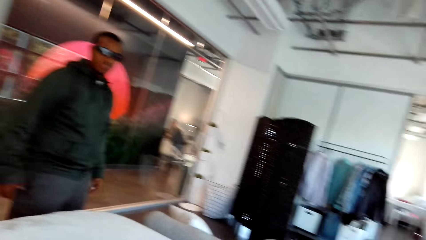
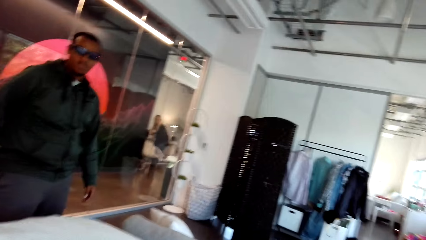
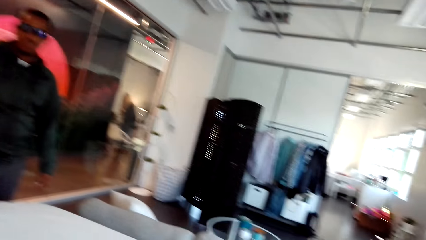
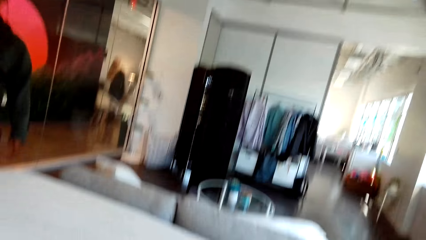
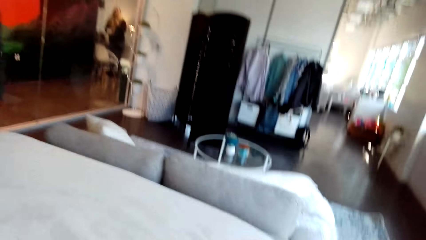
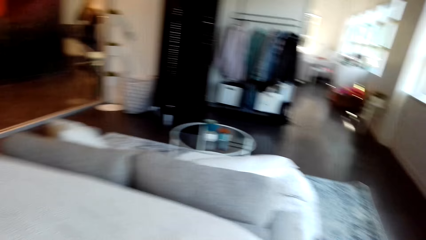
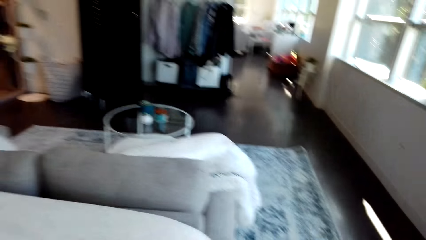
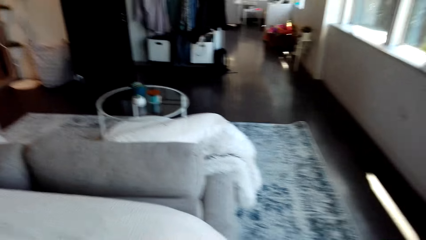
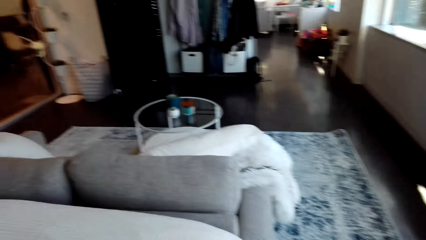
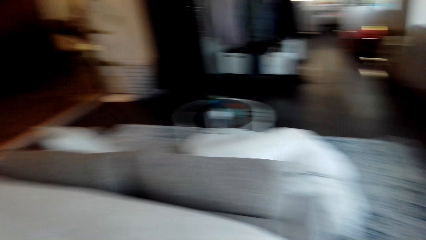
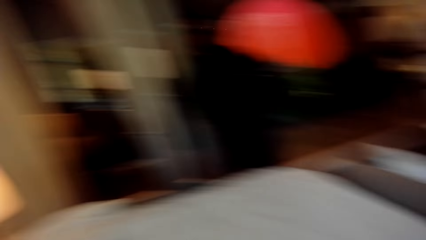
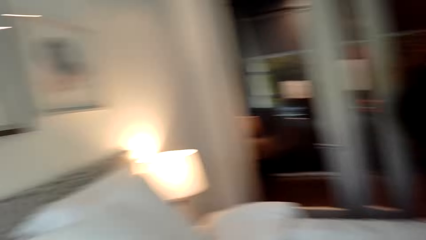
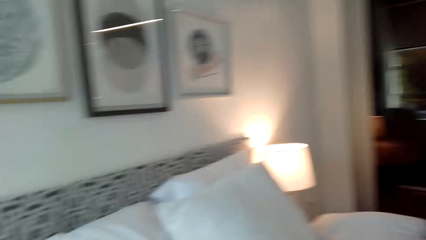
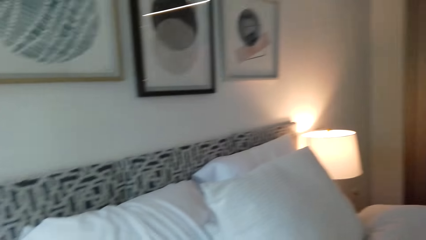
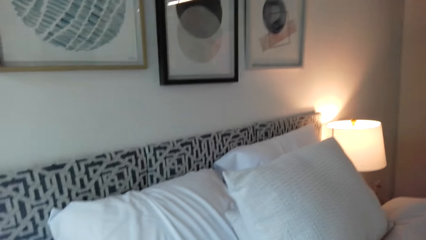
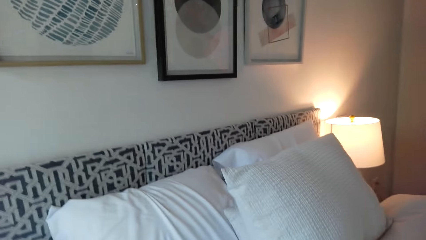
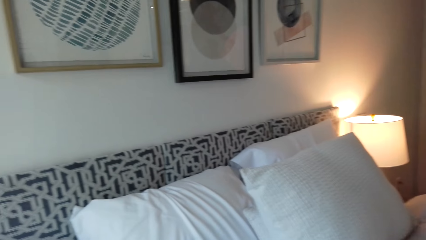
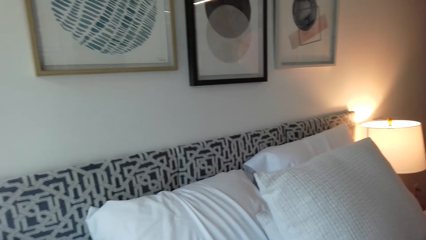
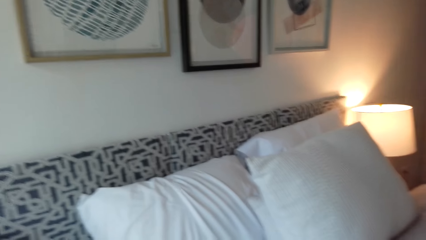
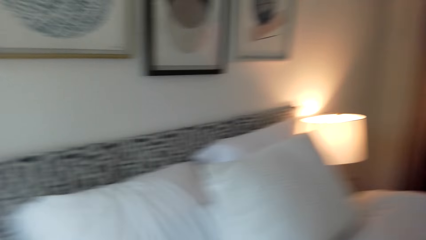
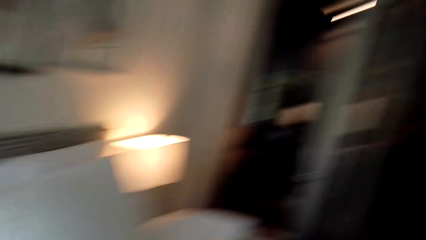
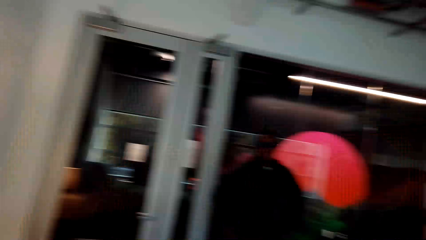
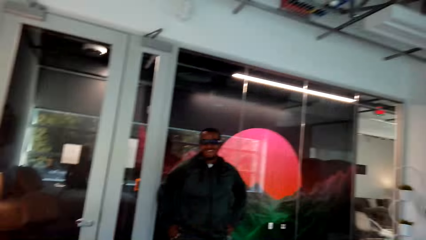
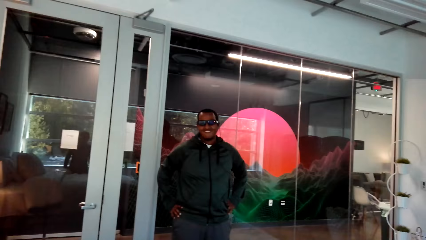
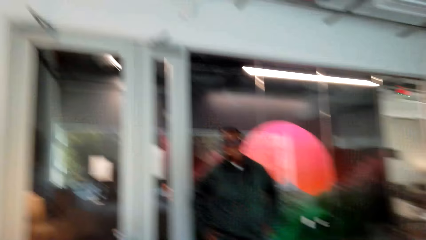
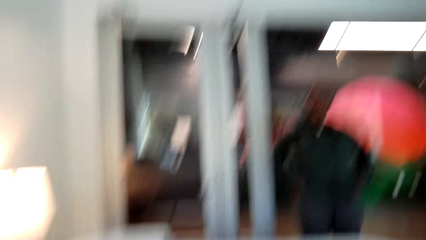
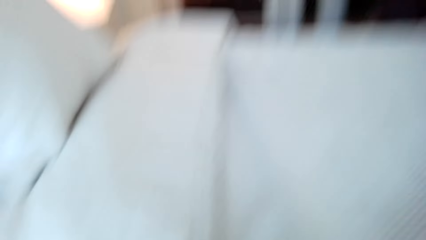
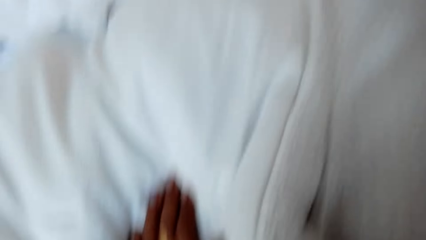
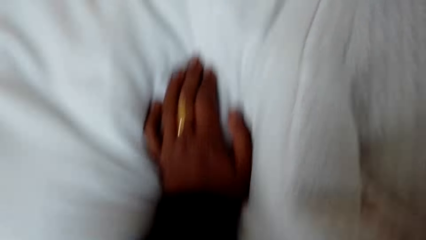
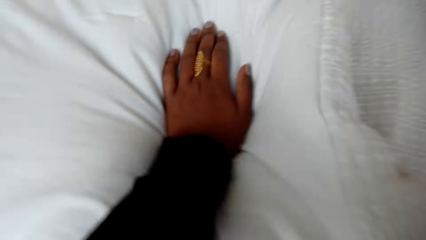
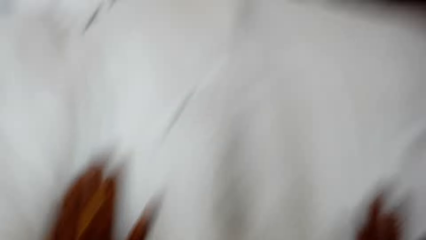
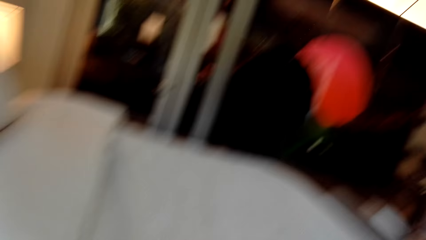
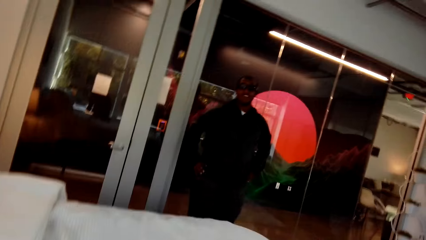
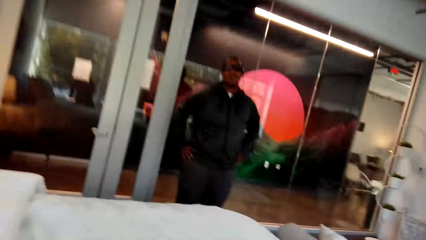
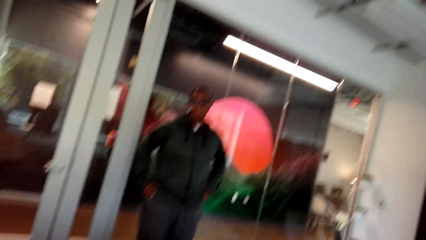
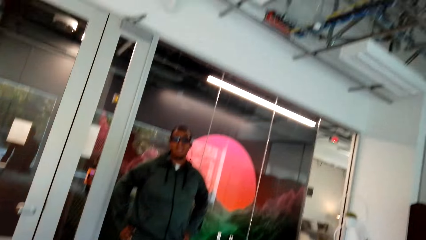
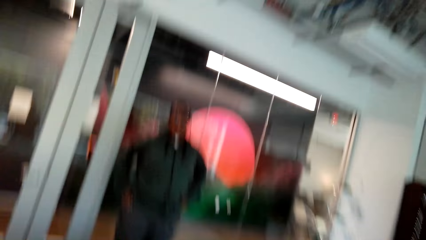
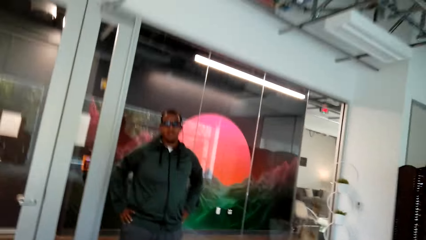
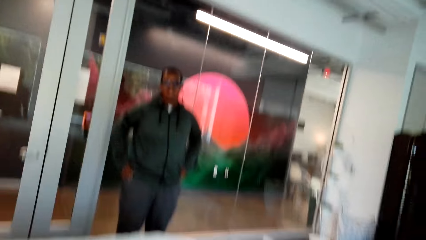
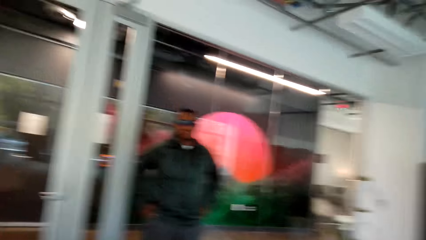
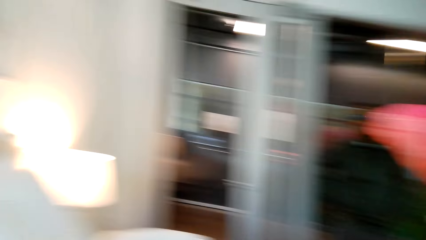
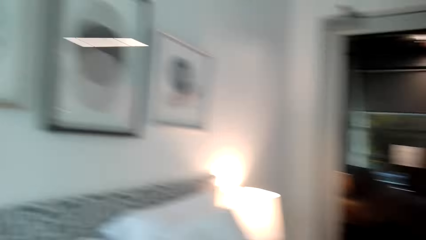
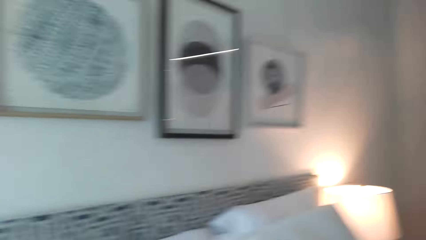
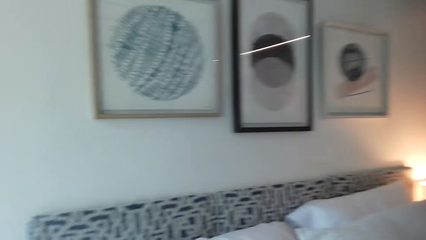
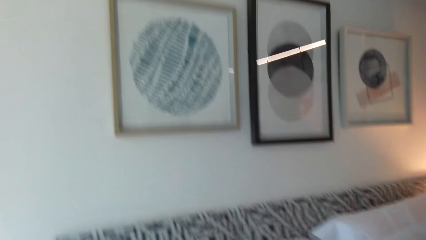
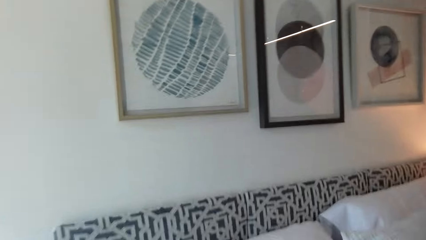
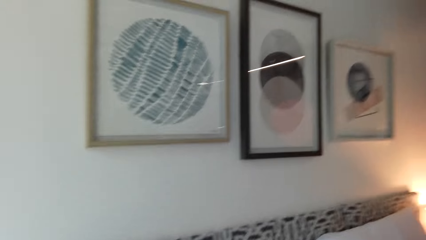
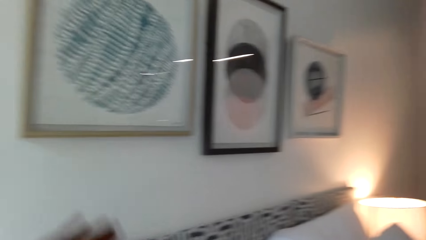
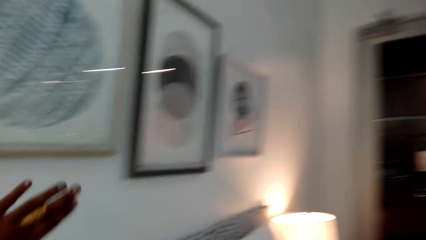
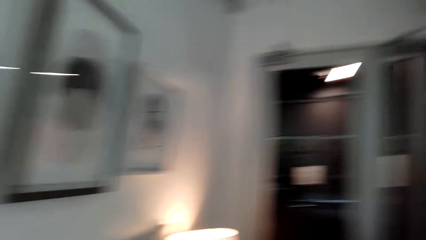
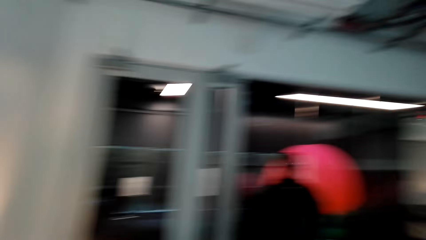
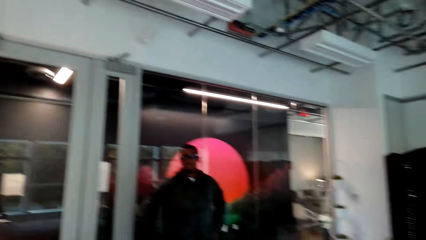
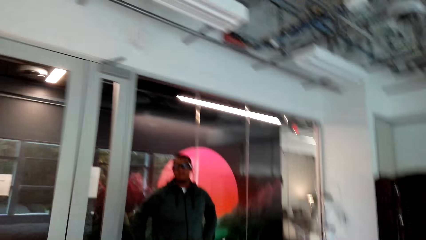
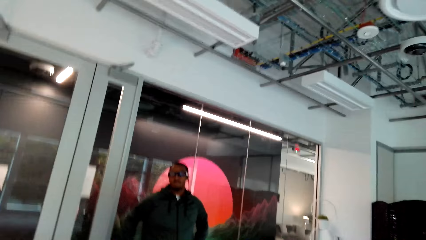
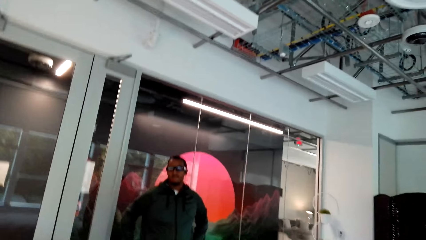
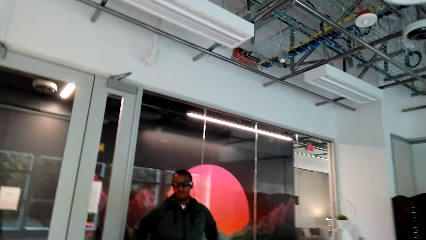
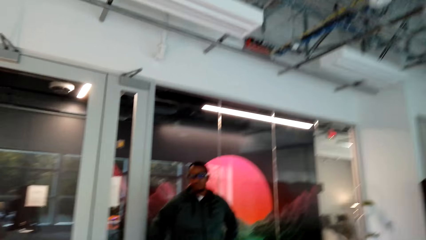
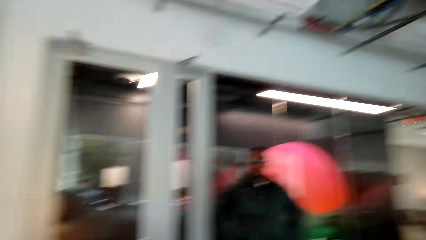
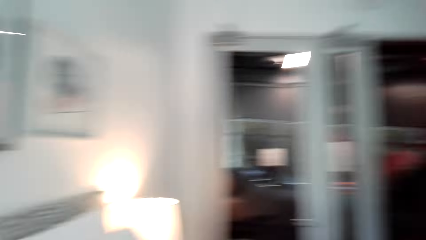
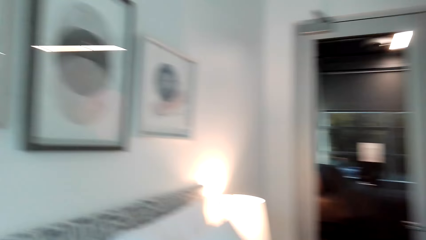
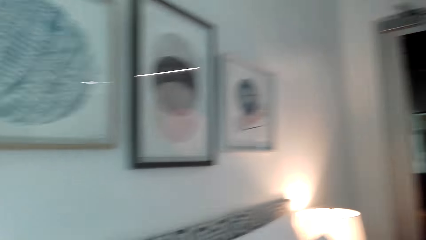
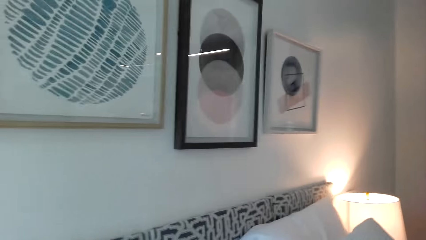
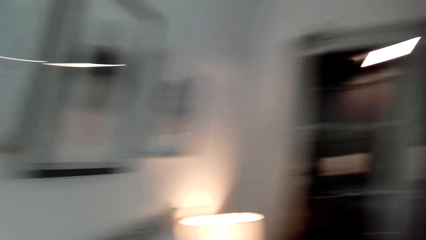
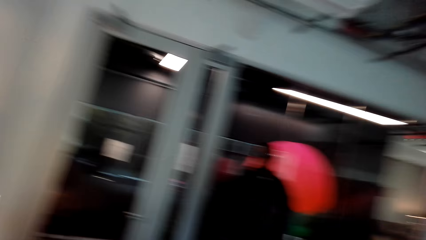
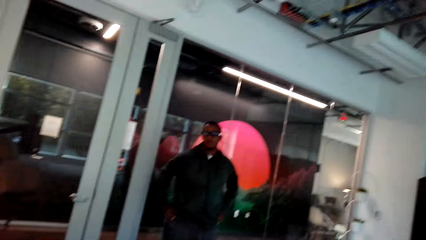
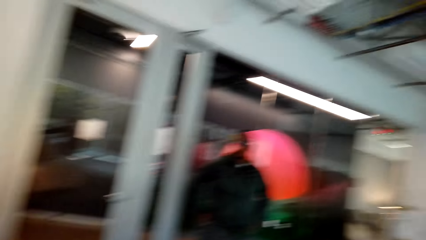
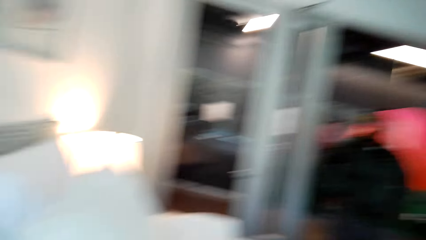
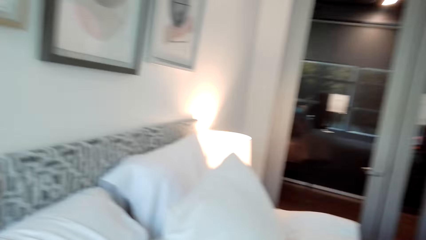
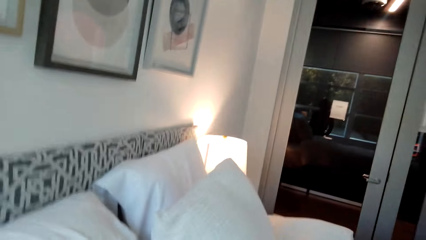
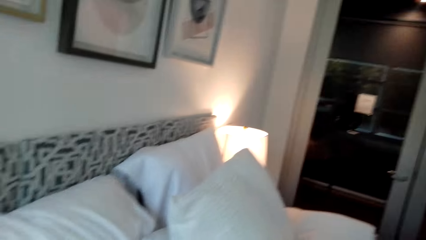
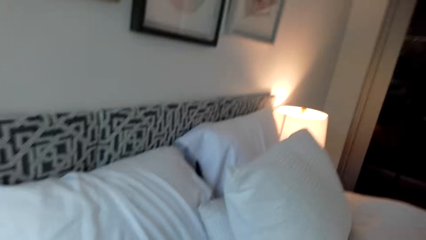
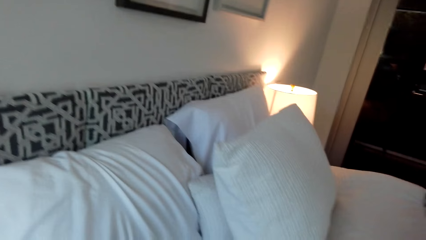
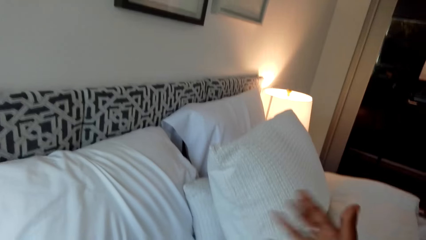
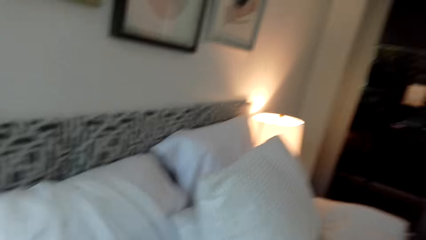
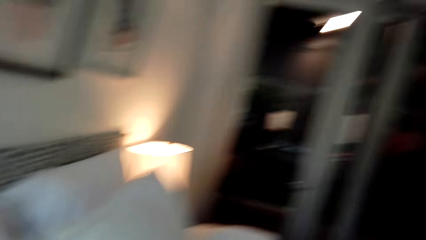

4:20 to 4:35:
A man stands in the room. The camera wearer converses with the man. They rotate the camera.
